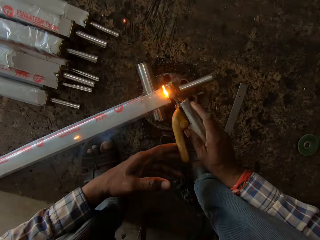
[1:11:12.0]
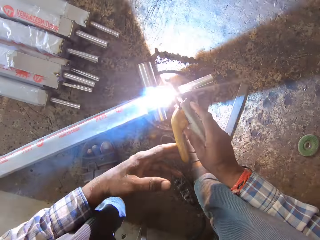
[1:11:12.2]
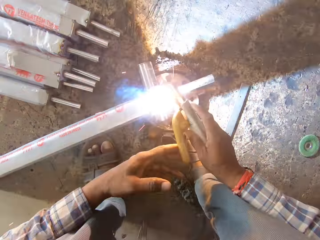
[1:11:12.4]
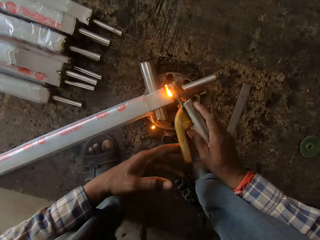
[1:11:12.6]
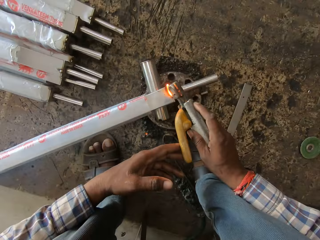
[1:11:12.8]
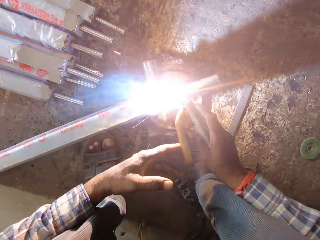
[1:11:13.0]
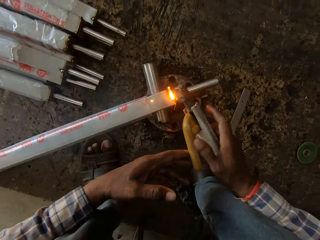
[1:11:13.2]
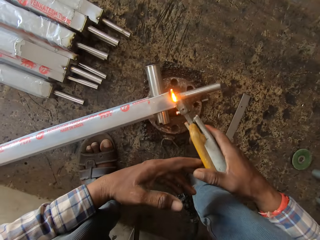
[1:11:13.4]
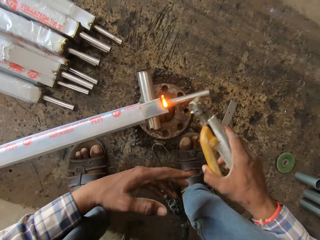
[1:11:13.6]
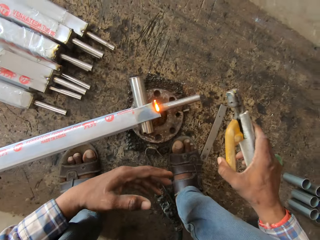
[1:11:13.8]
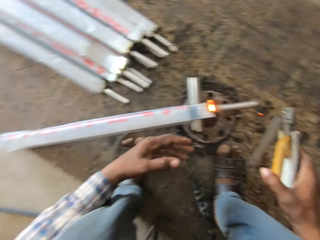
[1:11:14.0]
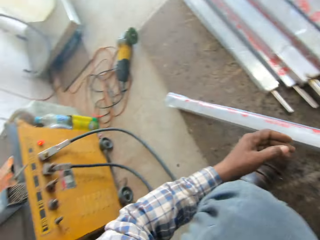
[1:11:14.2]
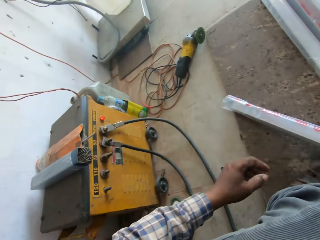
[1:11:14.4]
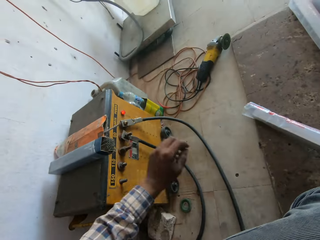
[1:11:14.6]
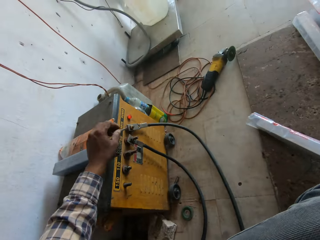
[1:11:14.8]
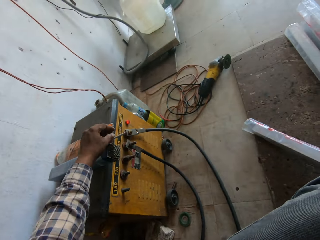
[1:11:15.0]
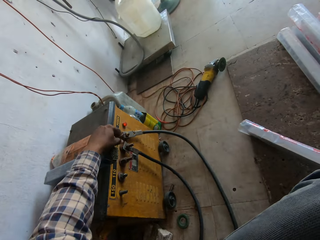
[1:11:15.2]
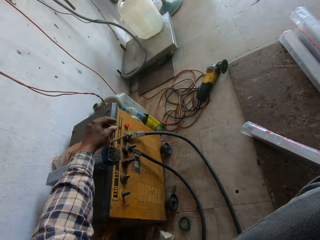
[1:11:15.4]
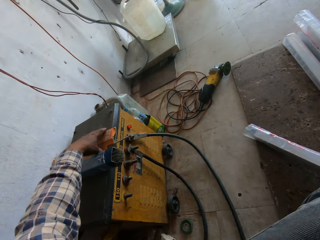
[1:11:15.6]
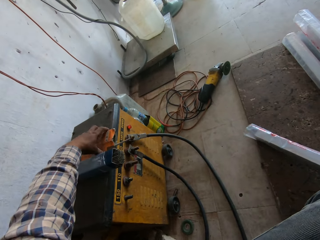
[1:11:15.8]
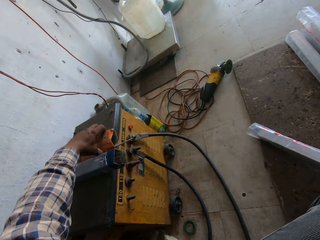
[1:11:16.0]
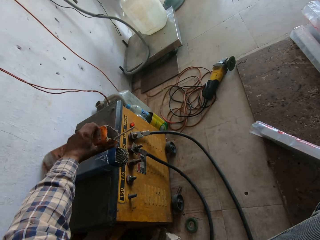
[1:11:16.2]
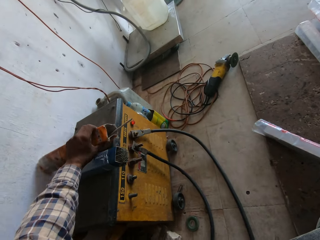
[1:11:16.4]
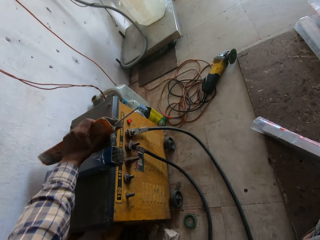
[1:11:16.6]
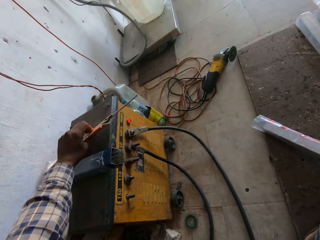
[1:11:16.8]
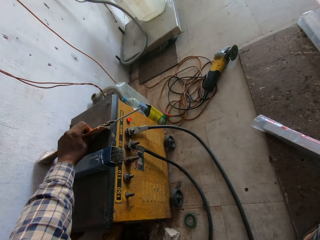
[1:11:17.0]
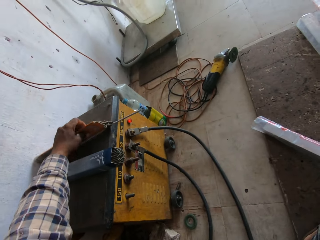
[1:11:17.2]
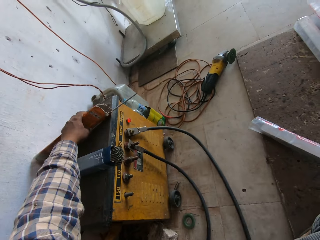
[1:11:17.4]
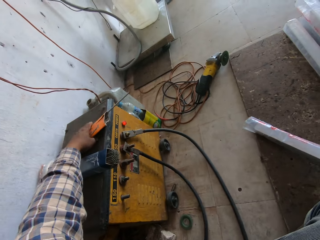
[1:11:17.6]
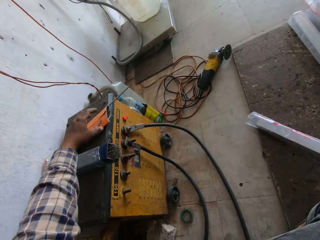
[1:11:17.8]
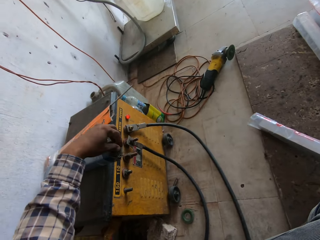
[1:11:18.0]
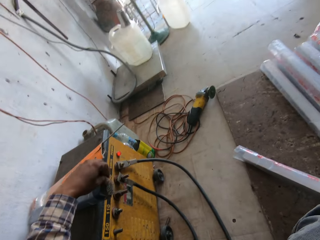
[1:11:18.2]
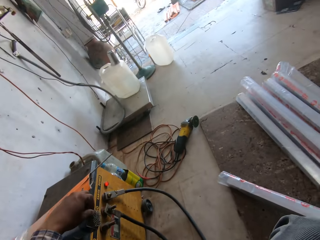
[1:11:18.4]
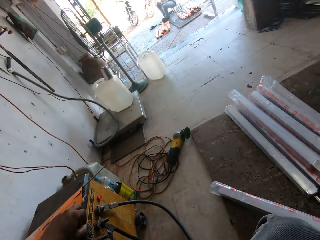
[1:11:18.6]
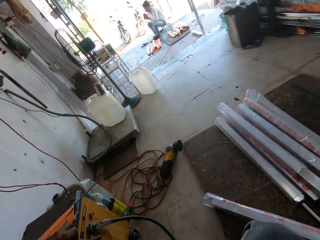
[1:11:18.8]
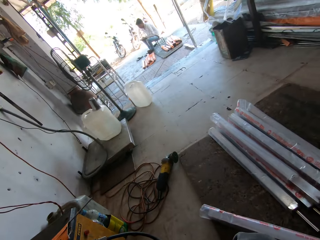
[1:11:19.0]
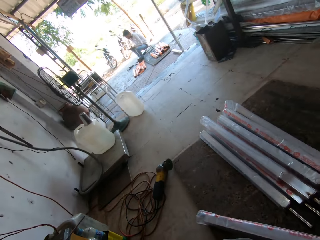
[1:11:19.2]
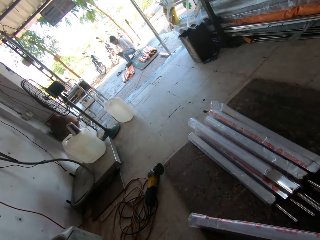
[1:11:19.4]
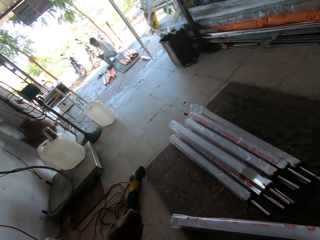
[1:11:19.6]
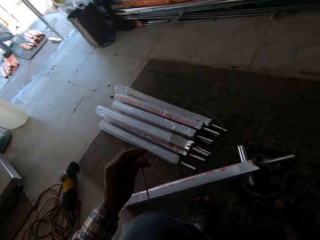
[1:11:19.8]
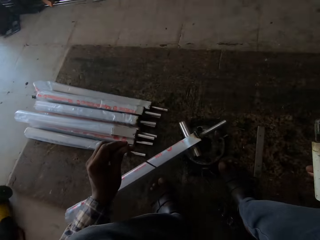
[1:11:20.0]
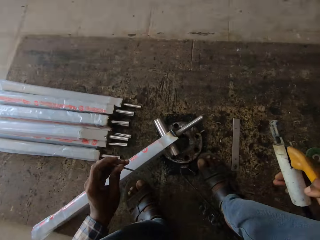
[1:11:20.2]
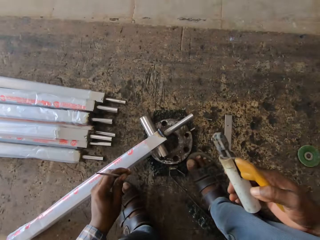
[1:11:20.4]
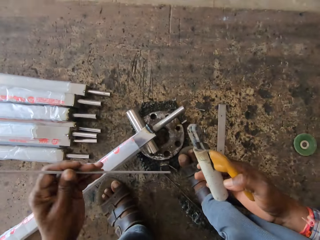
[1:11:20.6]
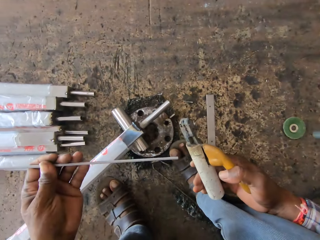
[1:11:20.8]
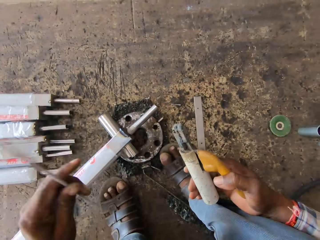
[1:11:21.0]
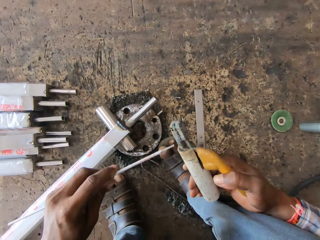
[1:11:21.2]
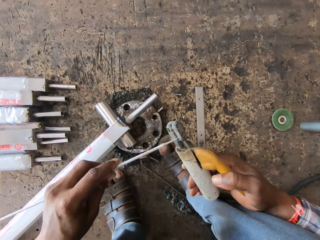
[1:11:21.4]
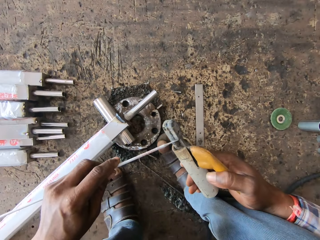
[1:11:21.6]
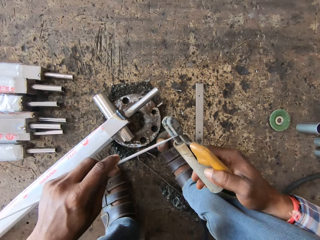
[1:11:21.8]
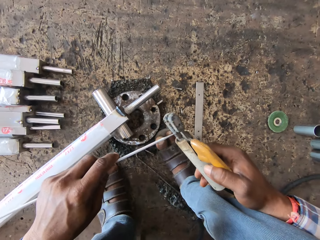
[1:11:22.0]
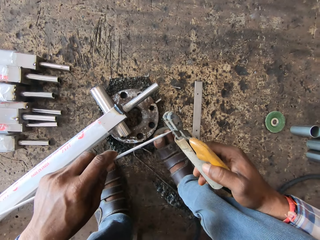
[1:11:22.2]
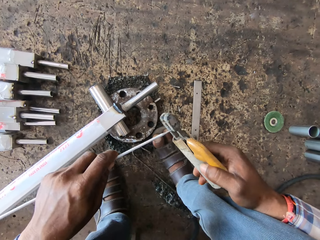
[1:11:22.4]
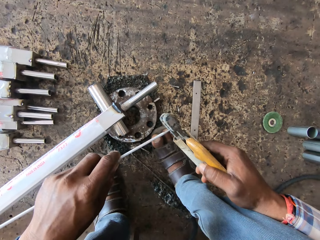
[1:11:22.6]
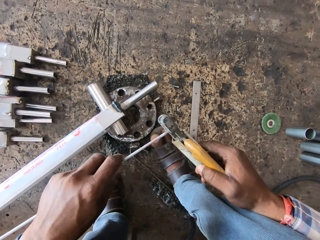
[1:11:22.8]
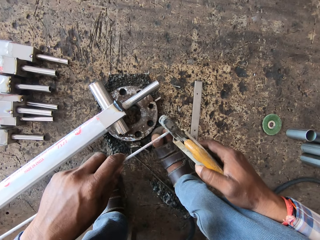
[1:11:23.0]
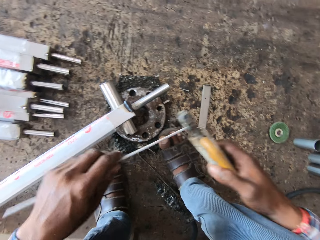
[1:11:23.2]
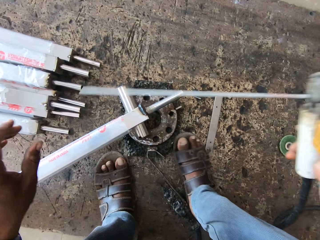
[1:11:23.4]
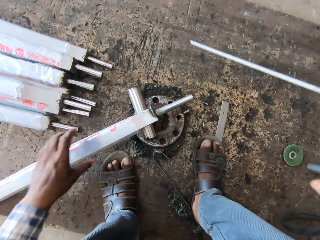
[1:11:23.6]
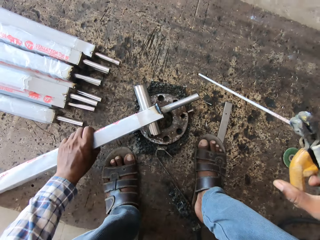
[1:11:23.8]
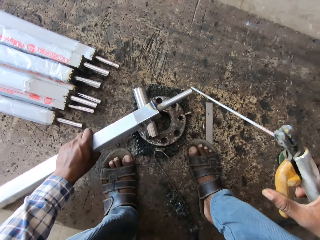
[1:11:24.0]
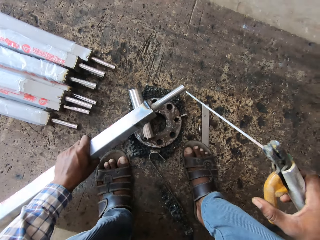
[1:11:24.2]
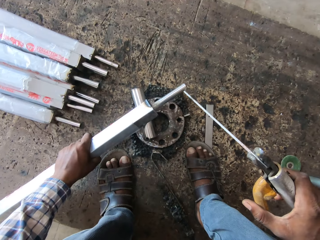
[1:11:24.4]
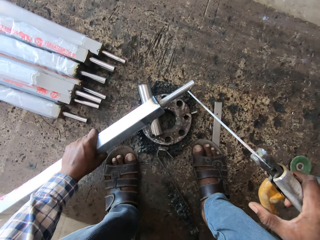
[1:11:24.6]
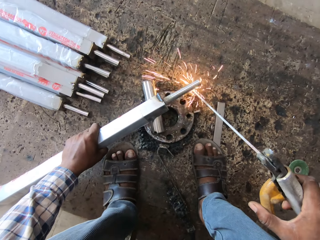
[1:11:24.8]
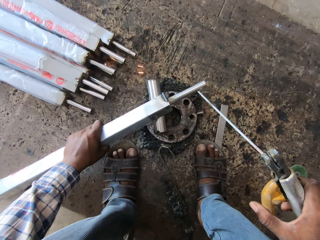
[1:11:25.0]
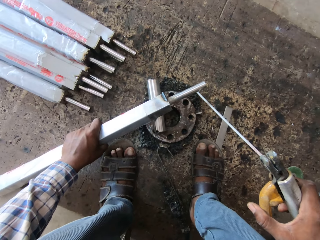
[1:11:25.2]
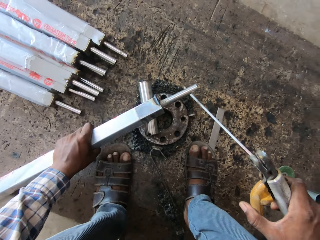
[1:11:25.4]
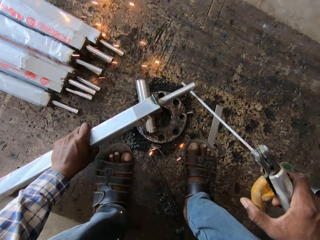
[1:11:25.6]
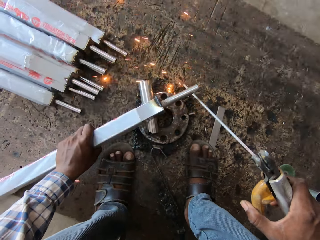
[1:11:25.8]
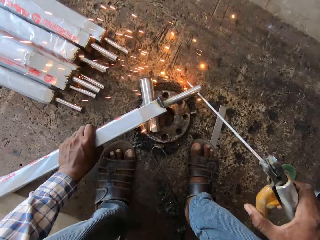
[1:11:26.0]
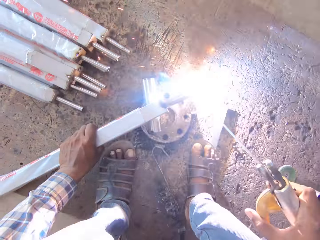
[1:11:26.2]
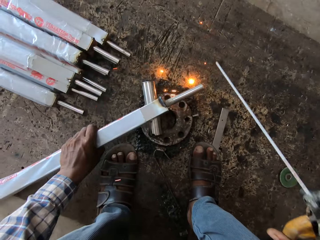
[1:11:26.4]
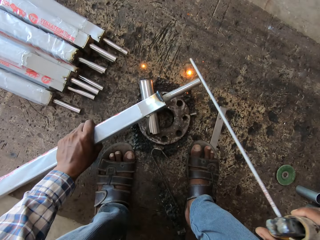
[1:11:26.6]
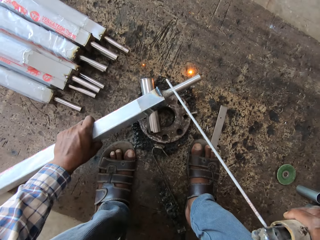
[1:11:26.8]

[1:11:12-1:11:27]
The camera wearer lifts a box. He touches an electrode in a pack with his left hand. He turns the pack with his left hand. He picks the electrode from the pack with his left hand. He inserts the electrode in his left hand in the electrode holder in his right hand. He holds the square pipe with his left hand. He welds the square pipe with the electrode holder in his right hand.

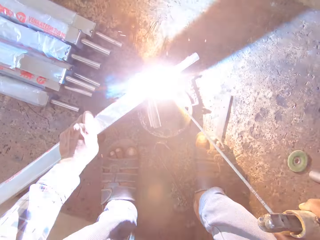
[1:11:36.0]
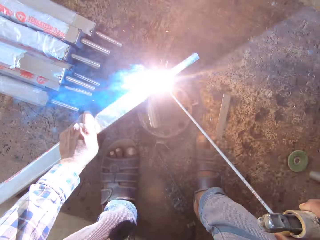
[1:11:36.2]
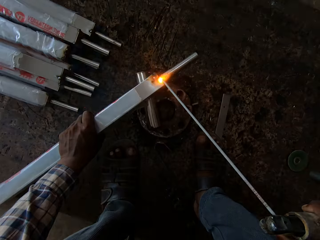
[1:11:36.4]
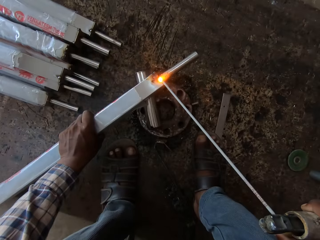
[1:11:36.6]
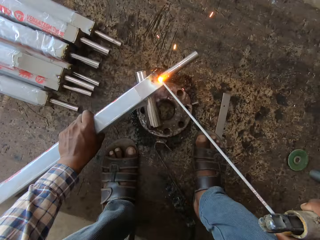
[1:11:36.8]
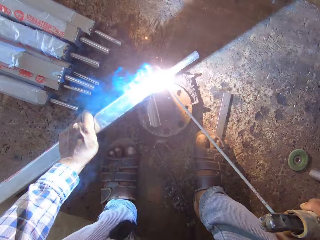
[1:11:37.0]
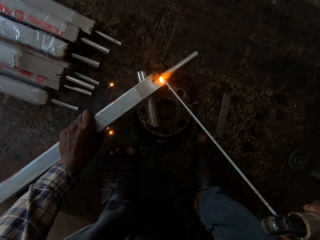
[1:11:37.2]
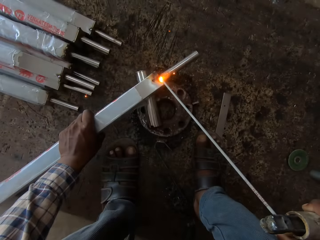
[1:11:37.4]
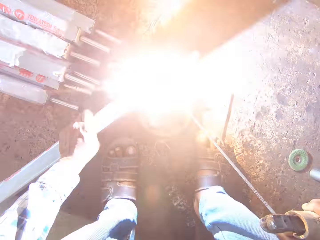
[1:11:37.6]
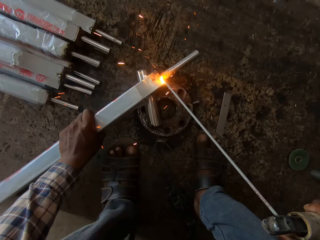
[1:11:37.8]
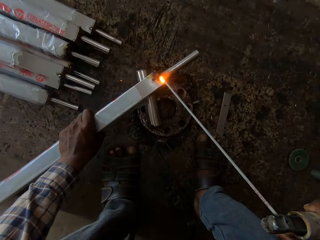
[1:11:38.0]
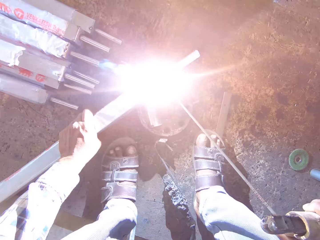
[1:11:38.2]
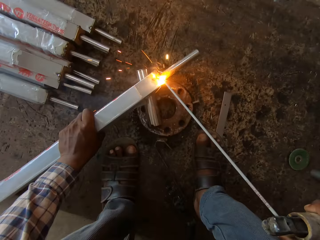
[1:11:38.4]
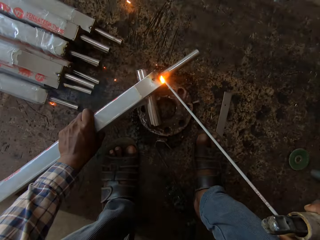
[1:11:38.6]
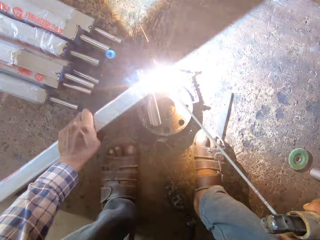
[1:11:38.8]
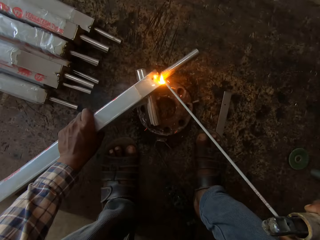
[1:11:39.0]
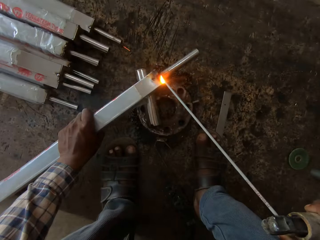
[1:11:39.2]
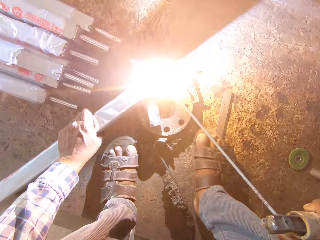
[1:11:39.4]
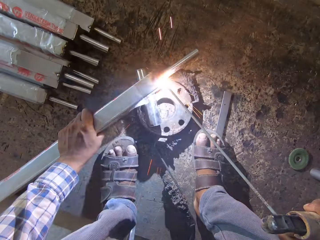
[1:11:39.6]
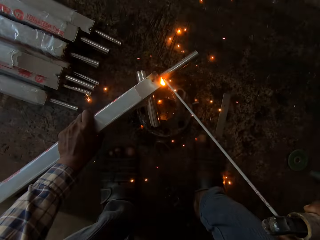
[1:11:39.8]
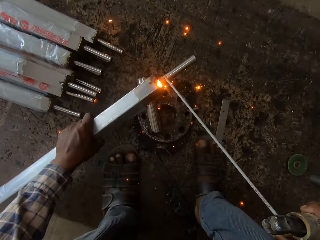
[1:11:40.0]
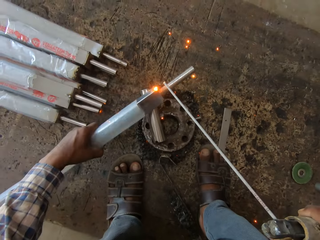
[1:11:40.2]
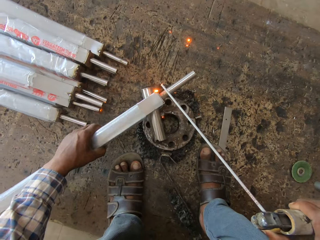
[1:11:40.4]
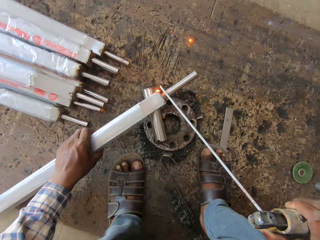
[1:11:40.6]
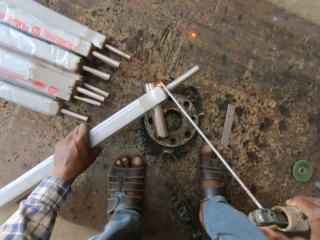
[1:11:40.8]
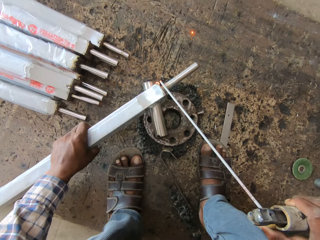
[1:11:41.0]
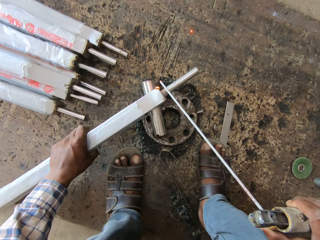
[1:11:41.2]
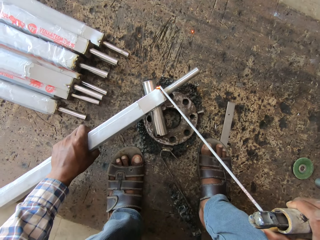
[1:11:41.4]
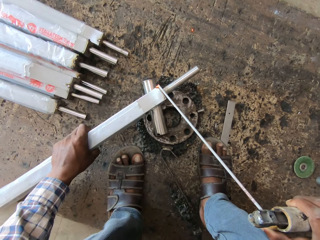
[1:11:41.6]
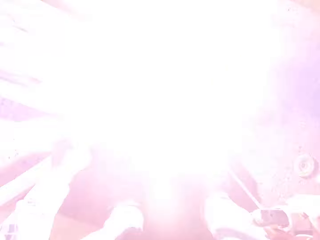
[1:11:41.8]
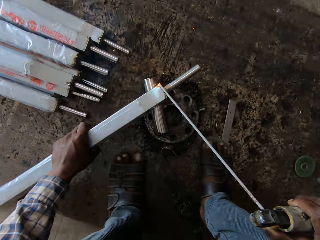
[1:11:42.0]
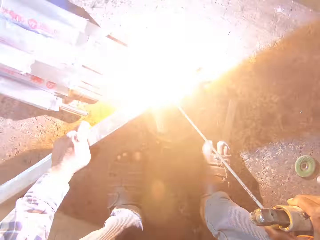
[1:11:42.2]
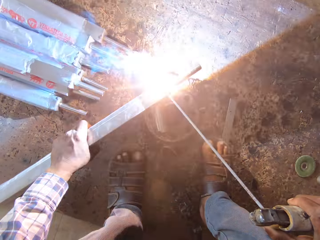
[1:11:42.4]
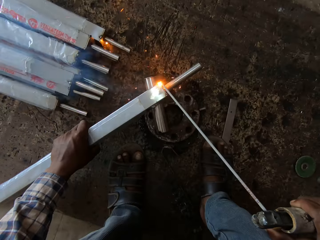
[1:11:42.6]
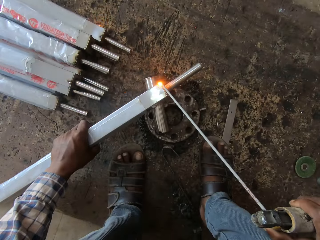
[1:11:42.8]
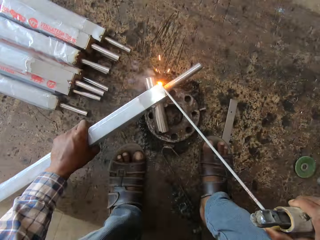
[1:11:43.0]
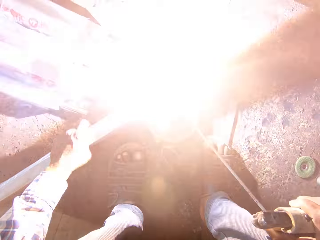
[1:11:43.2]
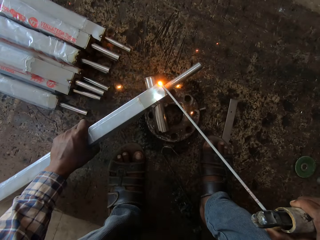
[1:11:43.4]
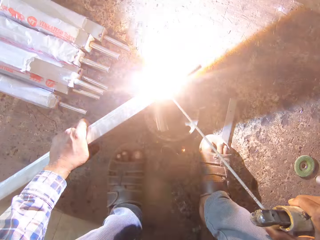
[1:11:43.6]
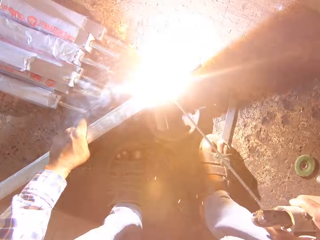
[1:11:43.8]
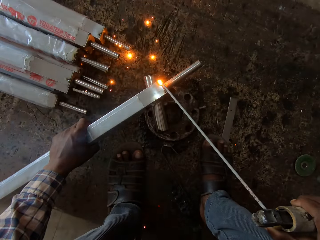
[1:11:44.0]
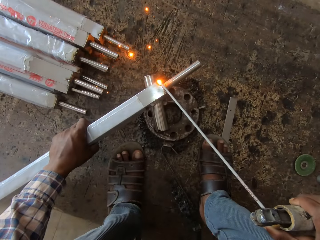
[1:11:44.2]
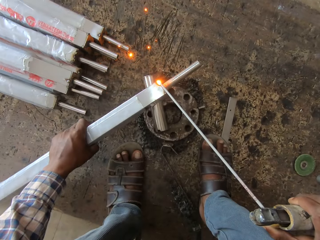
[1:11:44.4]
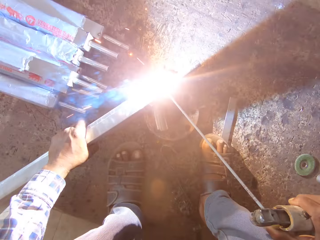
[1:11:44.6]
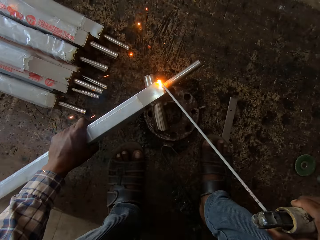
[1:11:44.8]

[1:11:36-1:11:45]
The camera wearer turns the square pipe with his left hand. He welds the square pipe with the electrode holder in his right hand.
